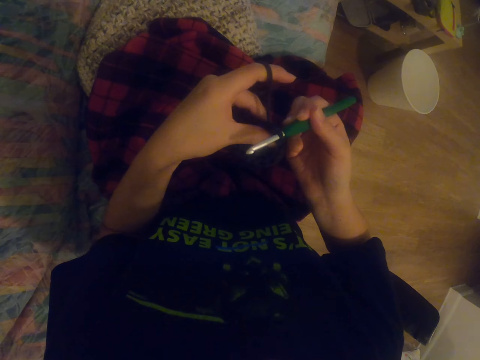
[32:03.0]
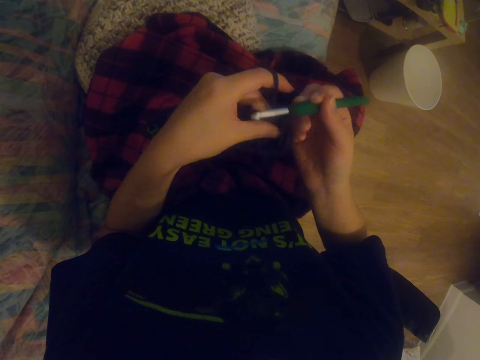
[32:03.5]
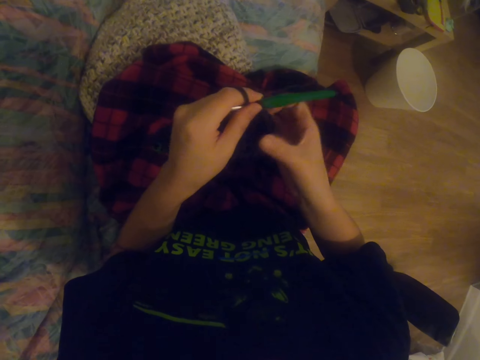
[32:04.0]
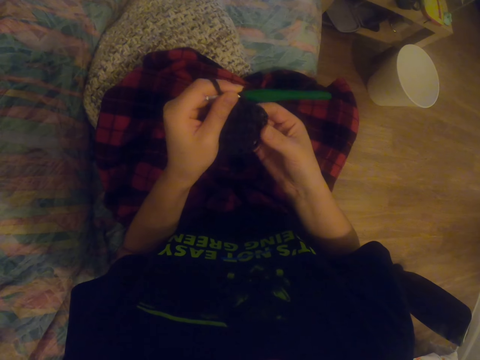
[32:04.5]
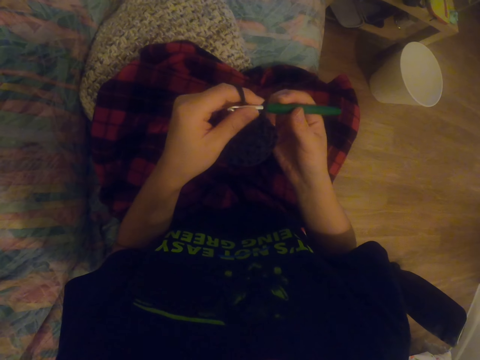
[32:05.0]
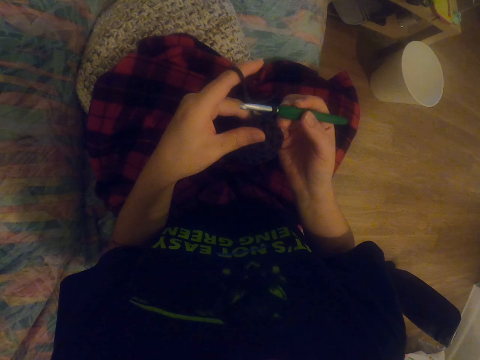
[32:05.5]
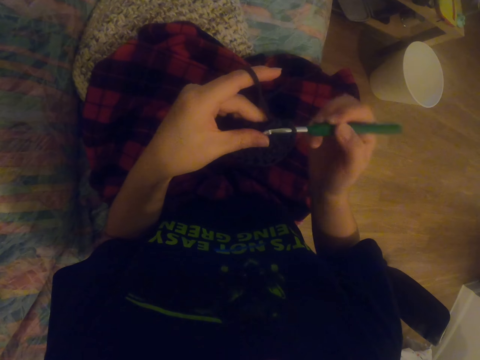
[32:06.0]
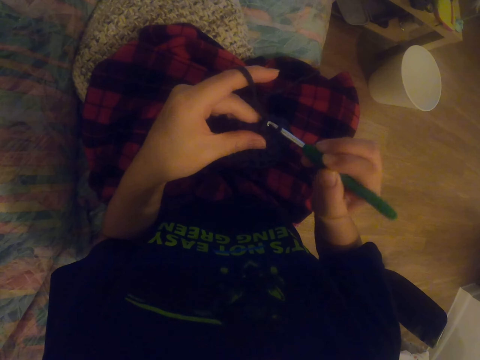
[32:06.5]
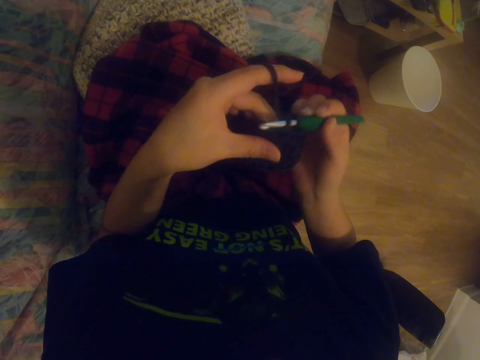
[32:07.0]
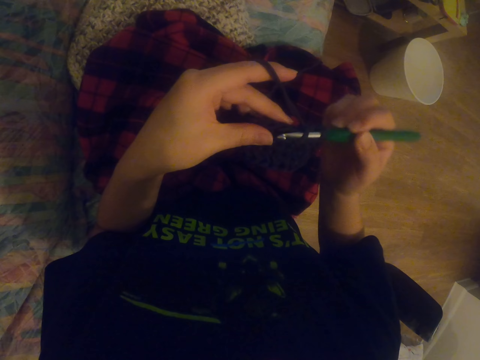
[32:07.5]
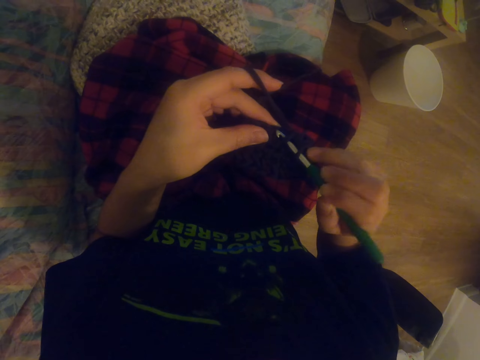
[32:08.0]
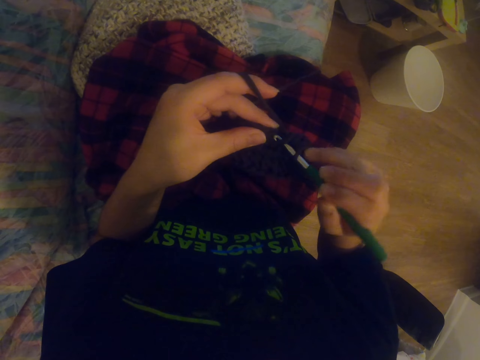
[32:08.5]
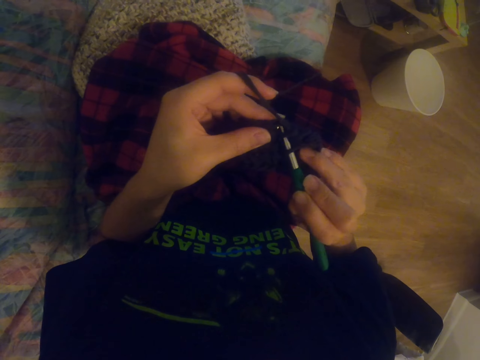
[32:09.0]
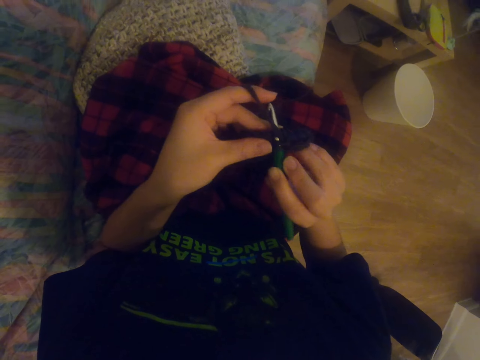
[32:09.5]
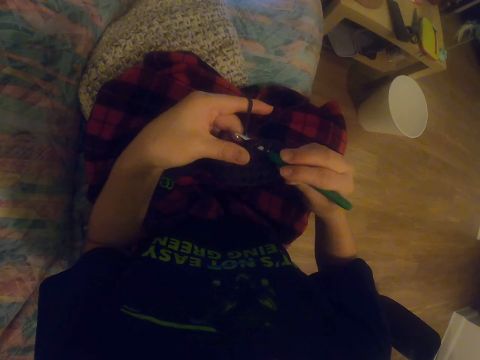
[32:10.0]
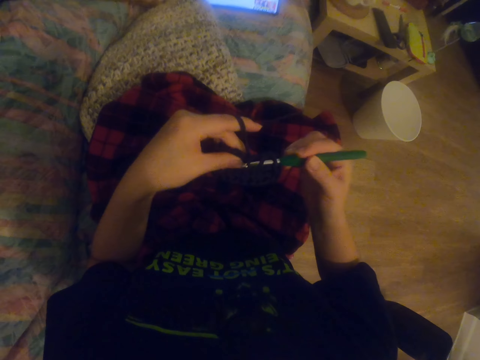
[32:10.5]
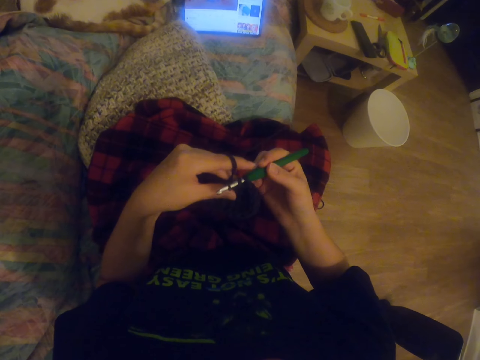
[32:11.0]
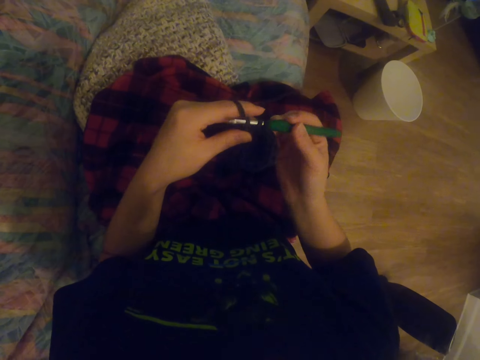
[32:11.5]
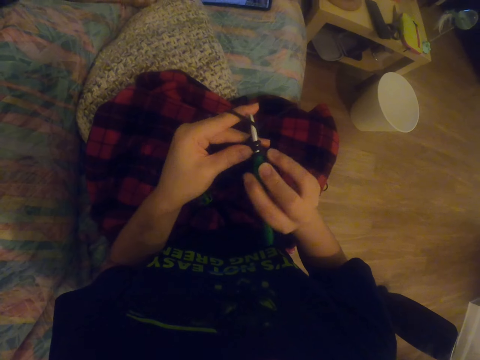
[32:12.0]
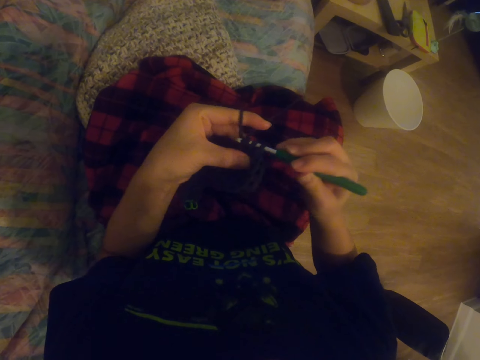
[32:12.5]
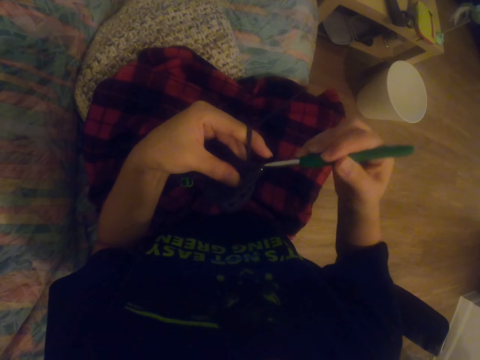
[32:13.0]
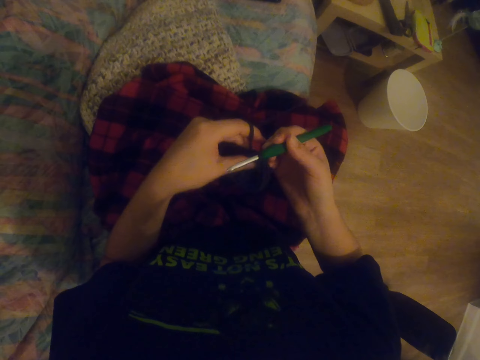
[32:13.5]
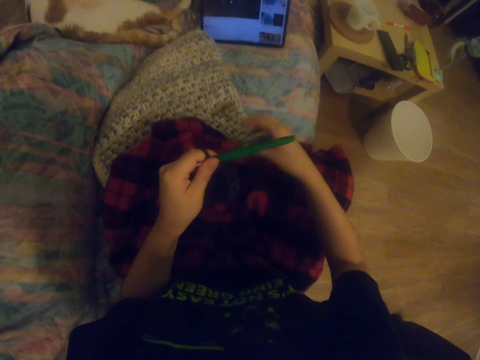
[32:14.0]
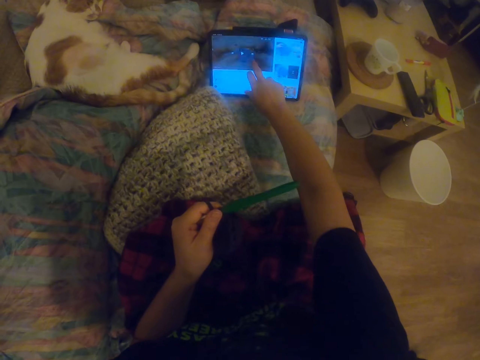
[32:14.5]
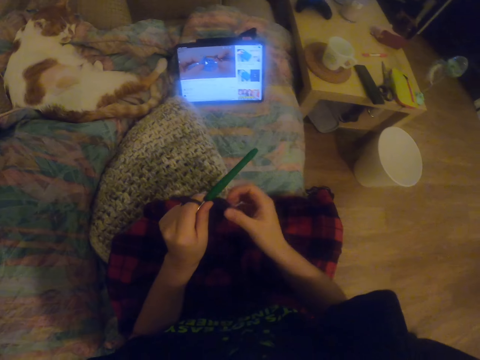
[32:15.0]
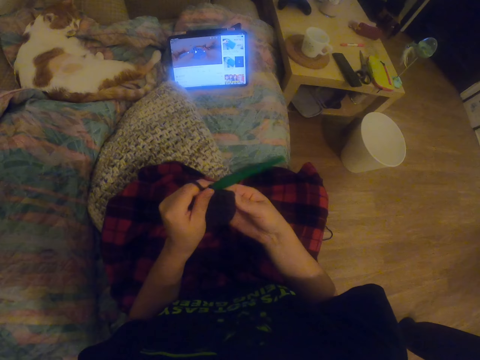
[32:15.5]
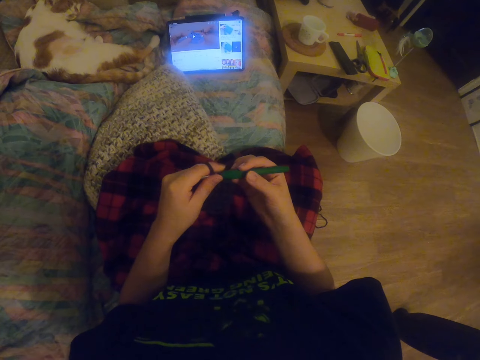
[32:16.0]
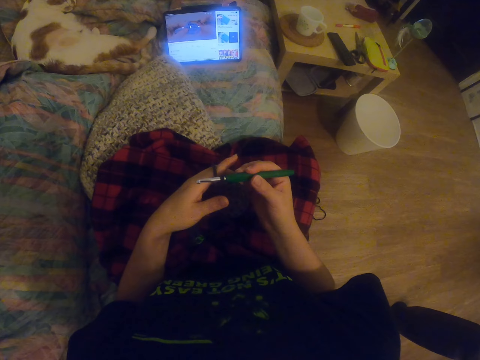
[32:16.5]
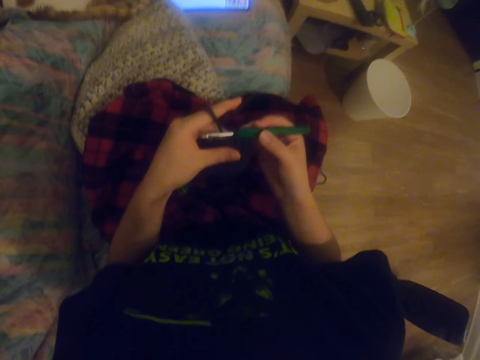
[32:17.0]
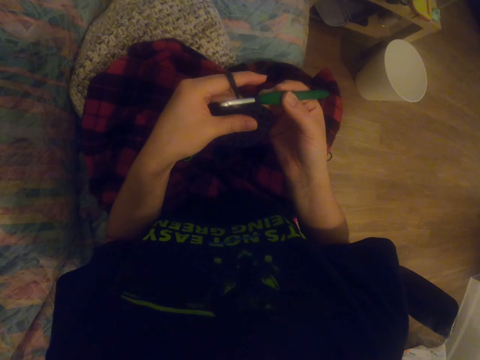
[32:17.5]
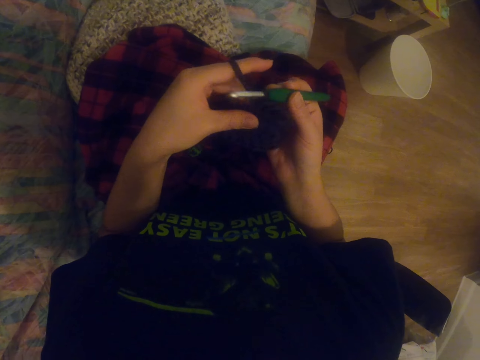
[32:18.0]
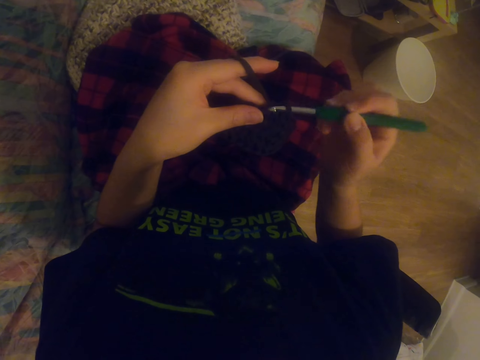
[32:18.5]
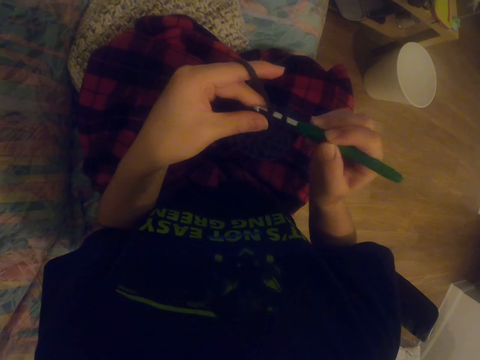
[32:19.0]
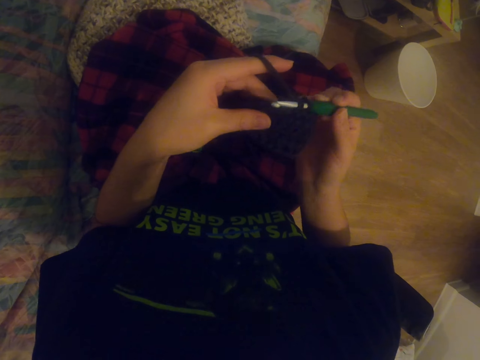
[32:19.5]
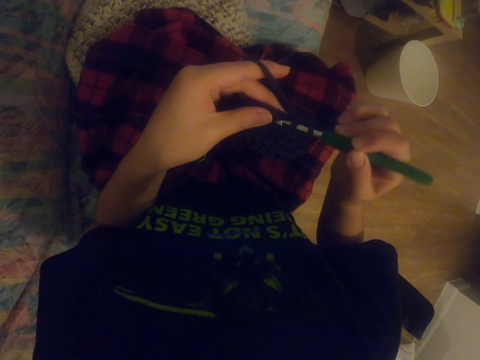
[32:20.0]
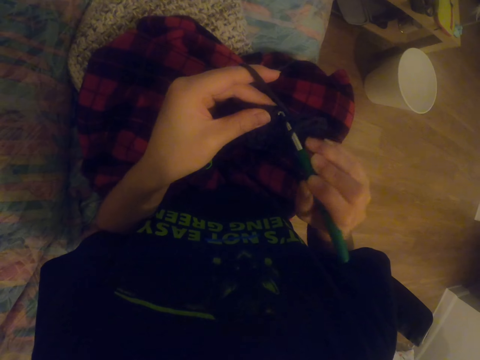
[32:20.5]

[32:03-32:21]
The camera wearer stretches the wool. They knit the wool. They knit the garment with the knitting needle. They watch a video on the tablet. They knit the garment with the knitting needle. They stretch their hand. They operate the tablet. They stretch the wool. They hold the crochet hook. They knit the garment with the knitting needle.

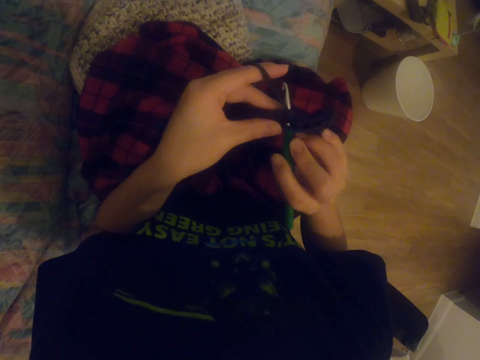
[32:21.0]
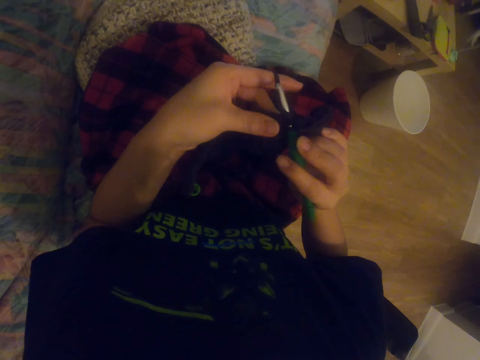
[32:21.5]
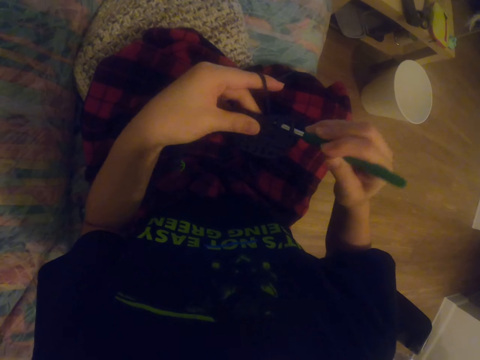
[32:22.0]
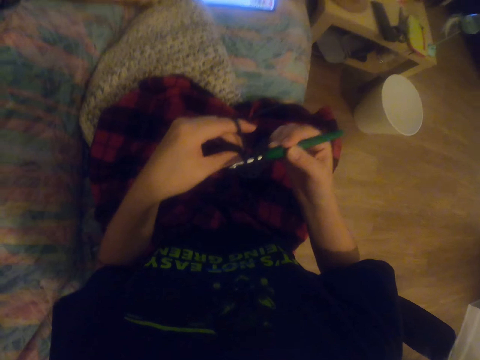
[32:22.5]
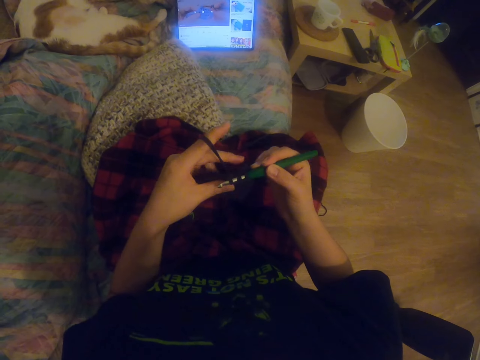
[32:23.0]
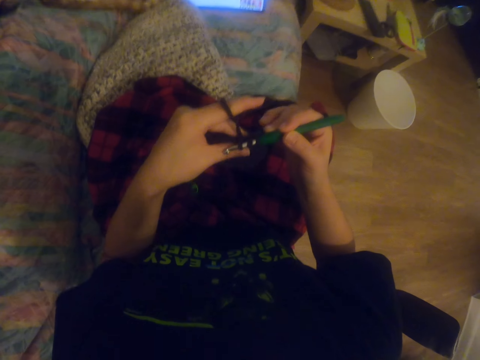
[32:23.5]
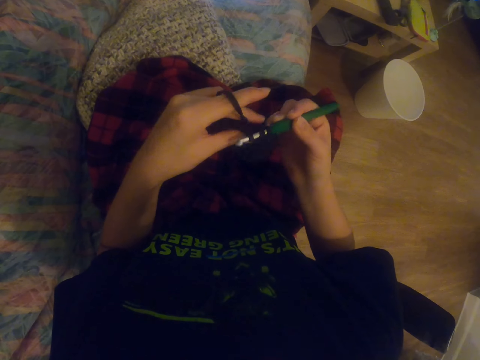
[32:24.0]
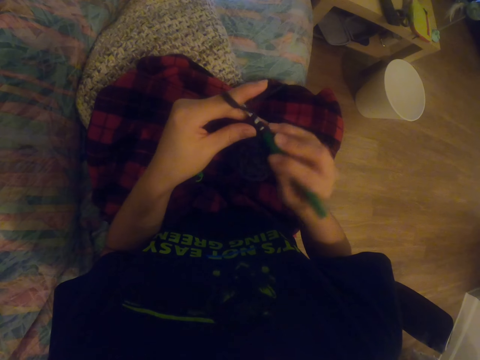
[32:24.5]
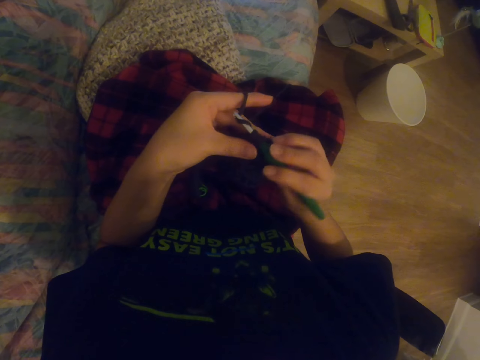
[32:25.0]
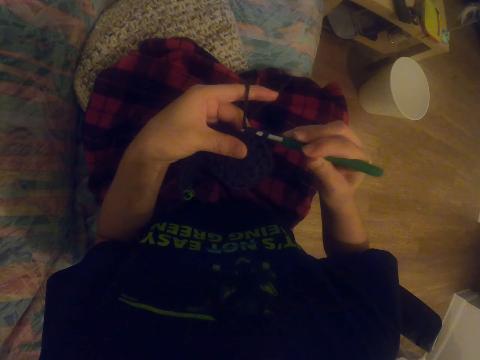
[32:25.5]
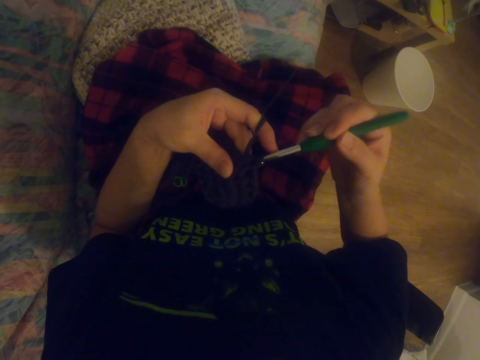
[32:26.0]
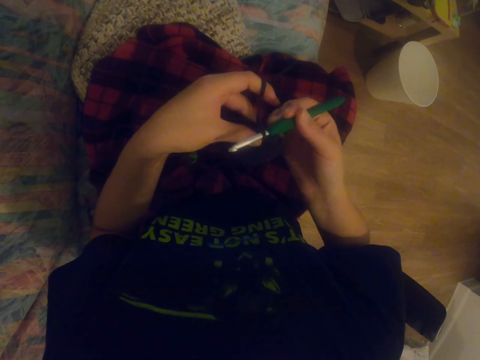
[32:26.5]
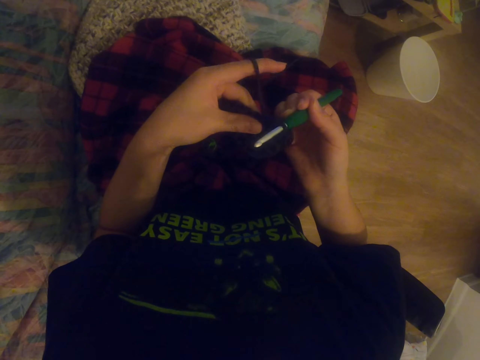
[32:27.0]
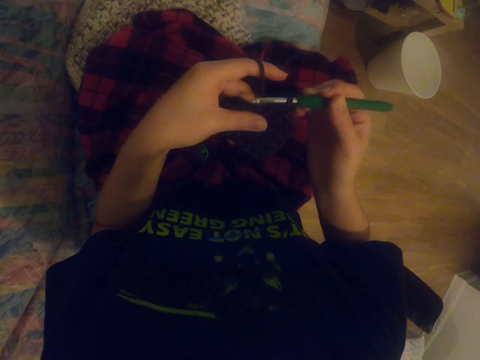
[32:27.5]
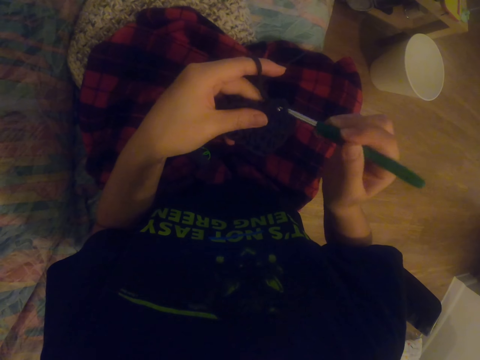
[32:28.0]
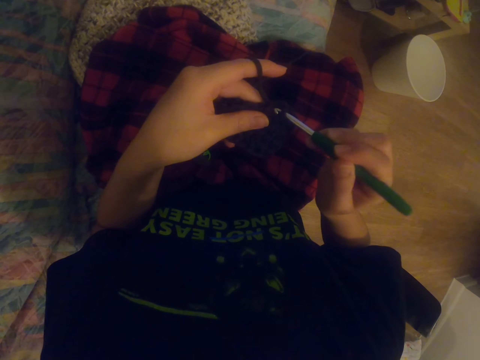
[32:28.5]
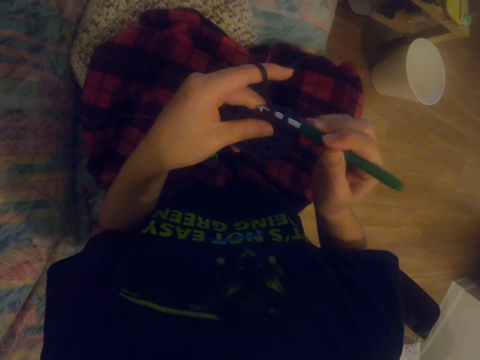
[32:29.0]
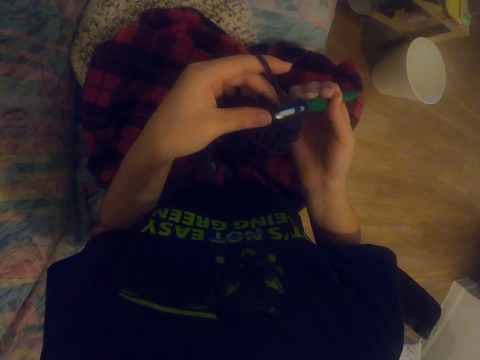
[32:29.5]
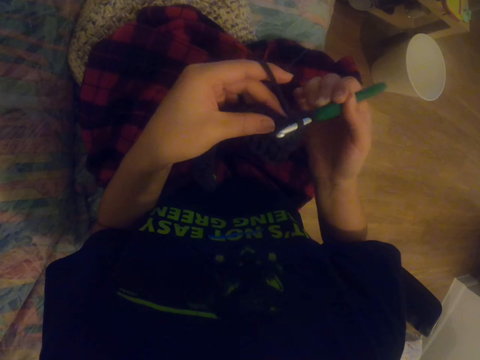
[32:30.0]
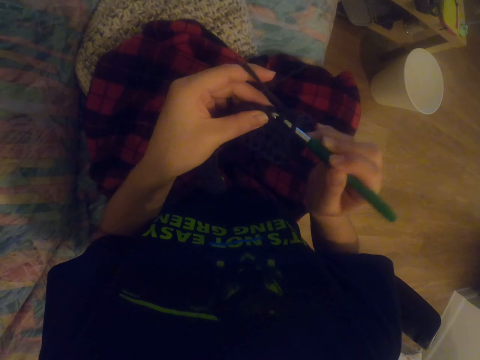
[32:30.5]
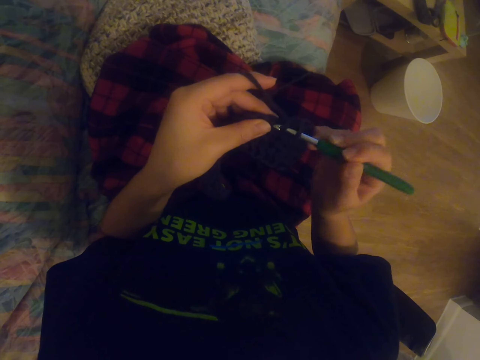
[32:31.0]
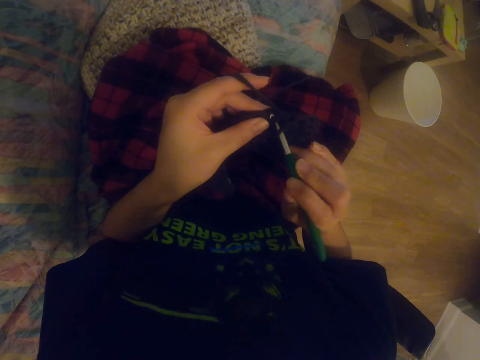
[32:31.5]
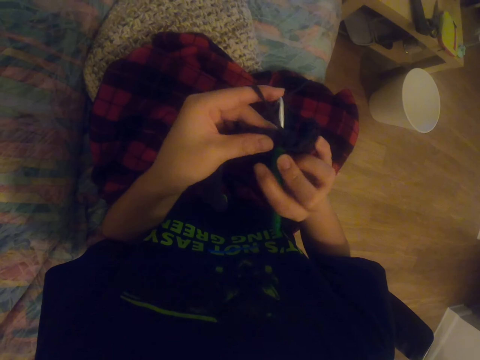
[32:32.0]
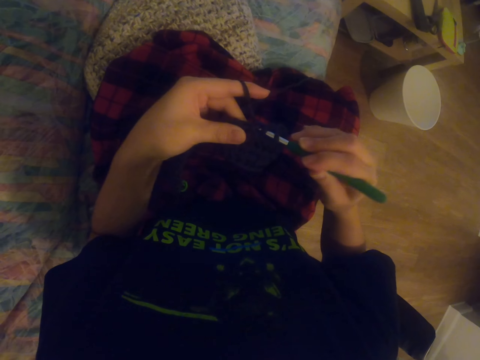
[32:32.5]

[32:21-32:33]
The camera wearer stares at the tablet. They knit the garment with the knitting needle. They knit it again.
